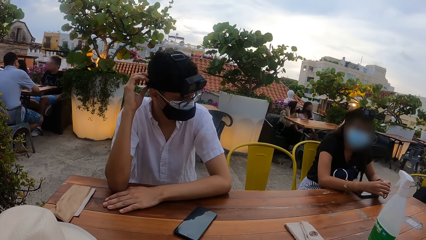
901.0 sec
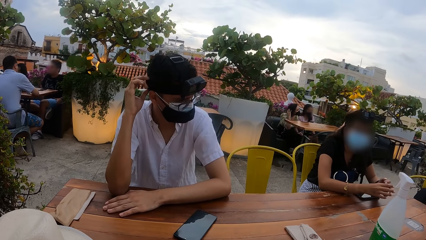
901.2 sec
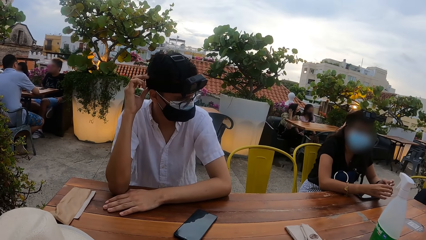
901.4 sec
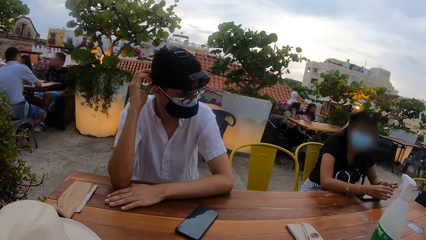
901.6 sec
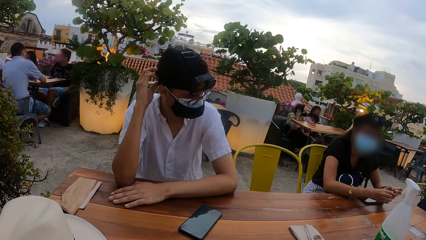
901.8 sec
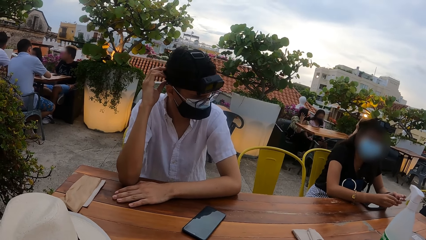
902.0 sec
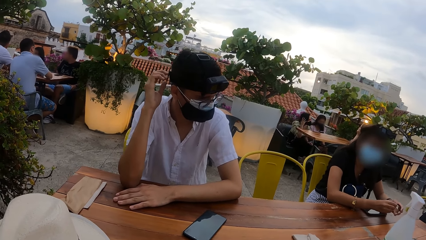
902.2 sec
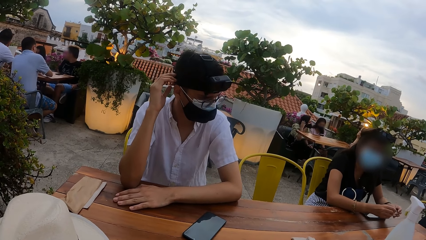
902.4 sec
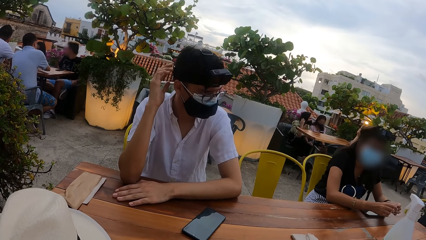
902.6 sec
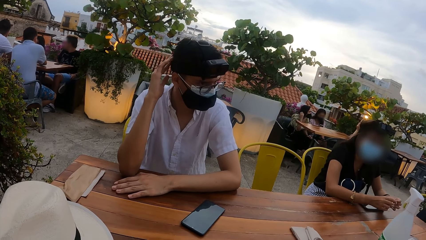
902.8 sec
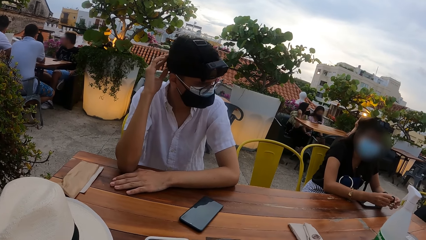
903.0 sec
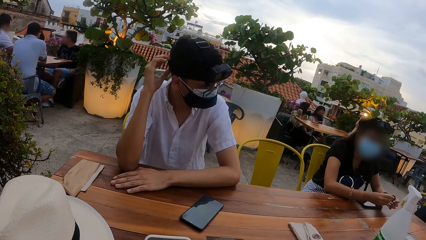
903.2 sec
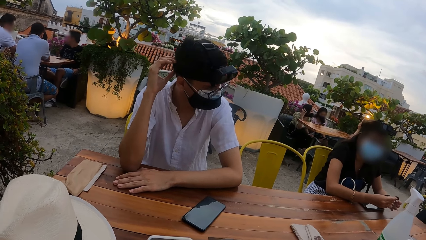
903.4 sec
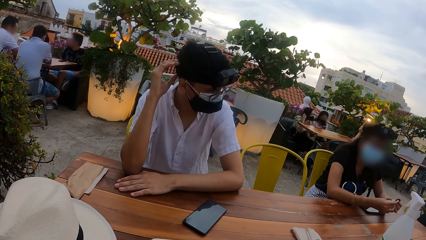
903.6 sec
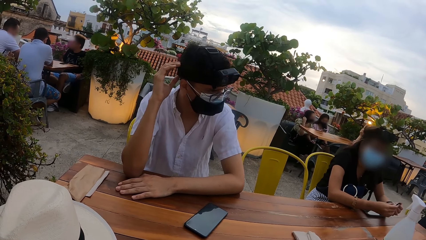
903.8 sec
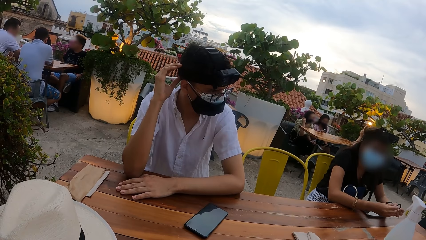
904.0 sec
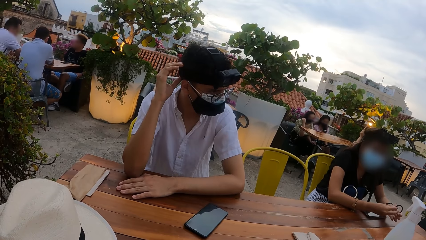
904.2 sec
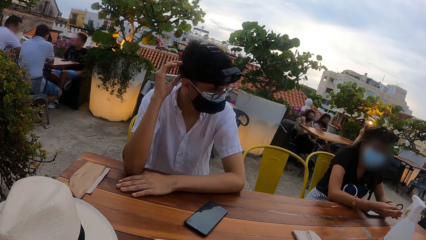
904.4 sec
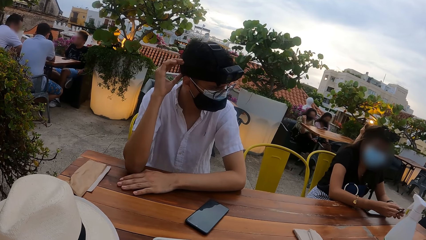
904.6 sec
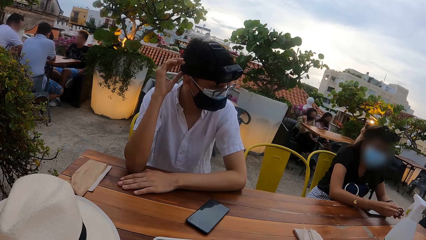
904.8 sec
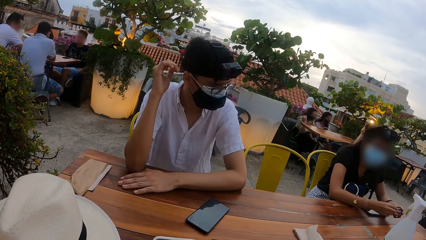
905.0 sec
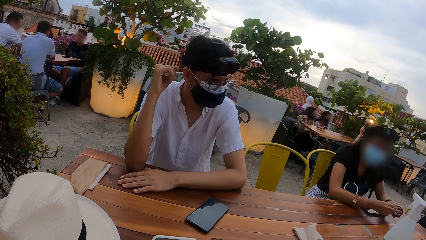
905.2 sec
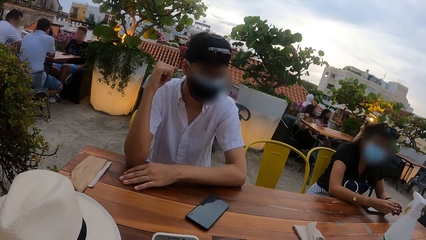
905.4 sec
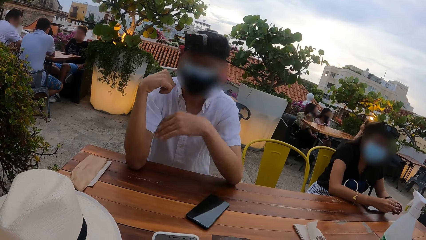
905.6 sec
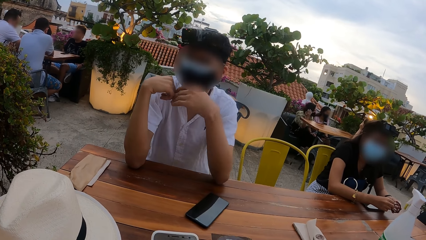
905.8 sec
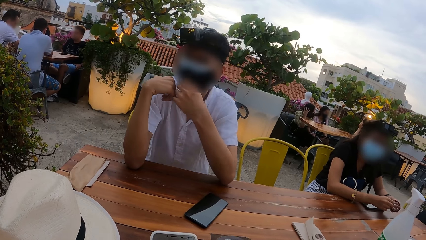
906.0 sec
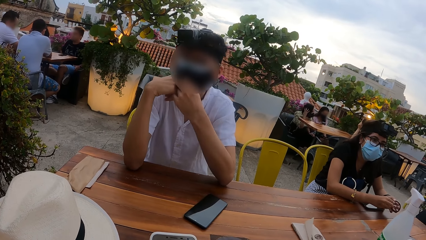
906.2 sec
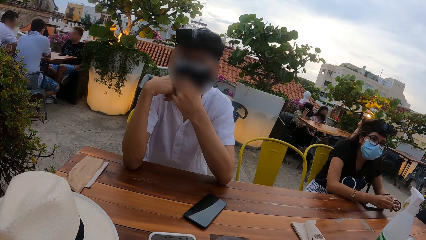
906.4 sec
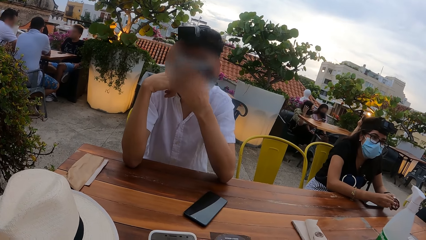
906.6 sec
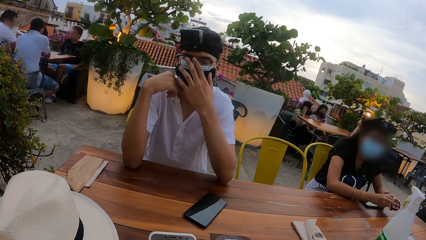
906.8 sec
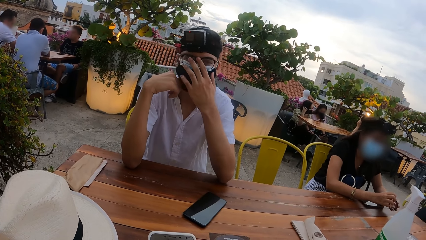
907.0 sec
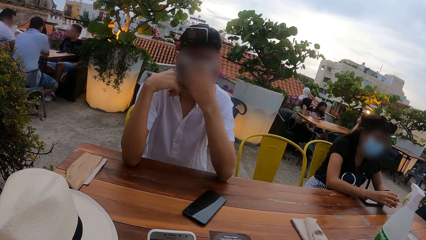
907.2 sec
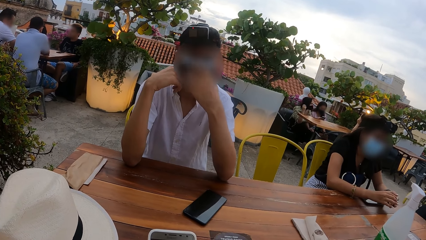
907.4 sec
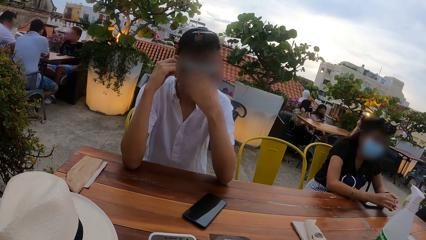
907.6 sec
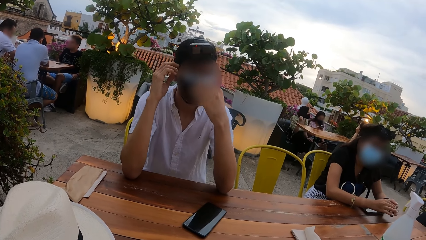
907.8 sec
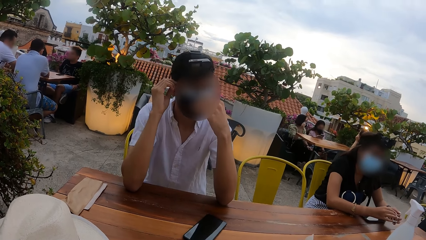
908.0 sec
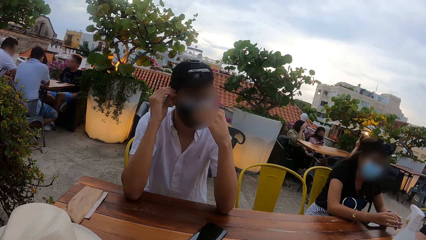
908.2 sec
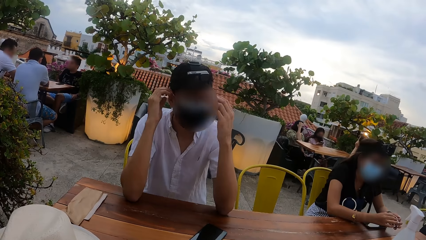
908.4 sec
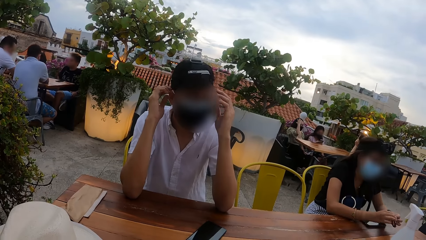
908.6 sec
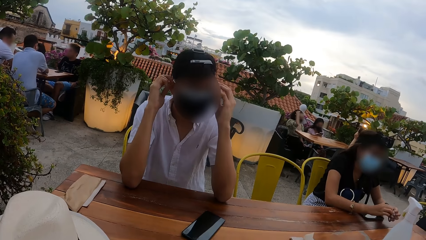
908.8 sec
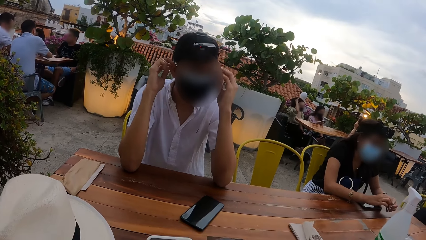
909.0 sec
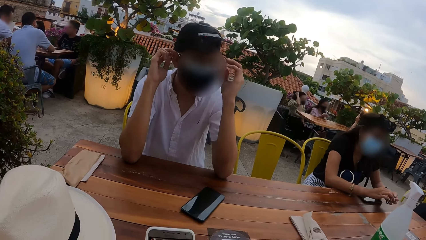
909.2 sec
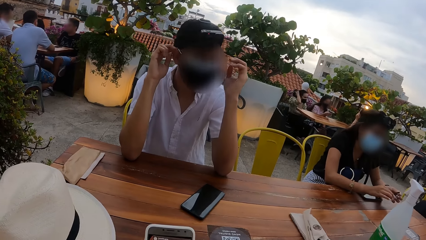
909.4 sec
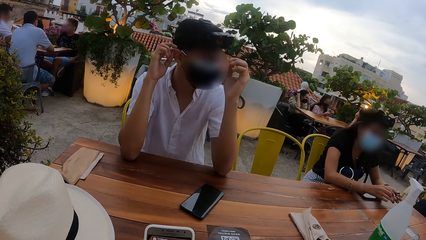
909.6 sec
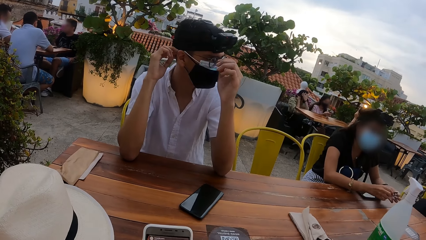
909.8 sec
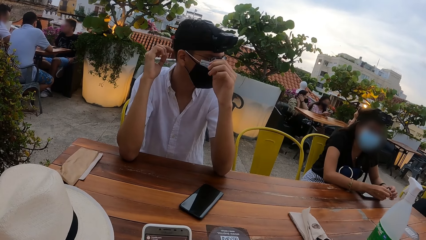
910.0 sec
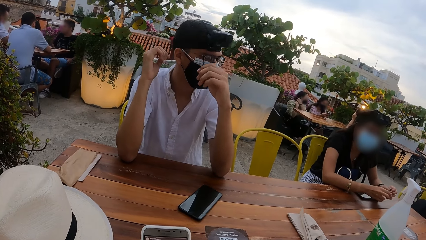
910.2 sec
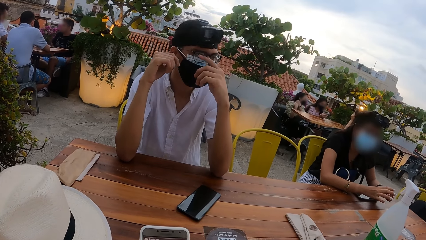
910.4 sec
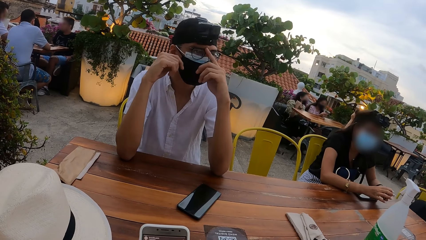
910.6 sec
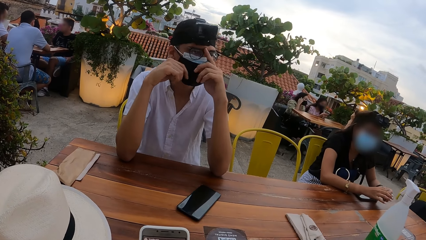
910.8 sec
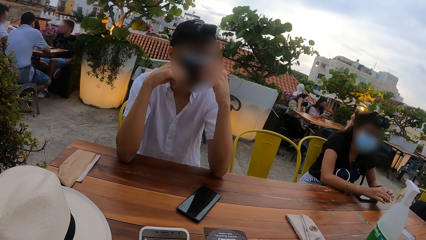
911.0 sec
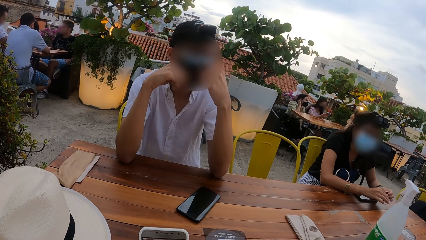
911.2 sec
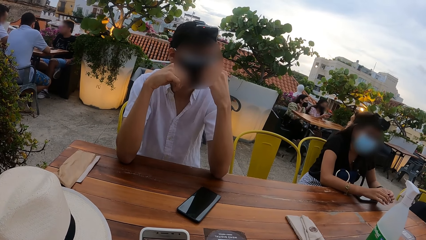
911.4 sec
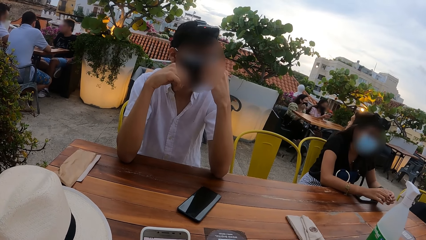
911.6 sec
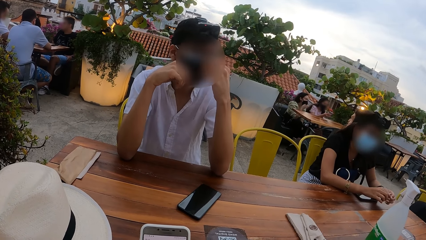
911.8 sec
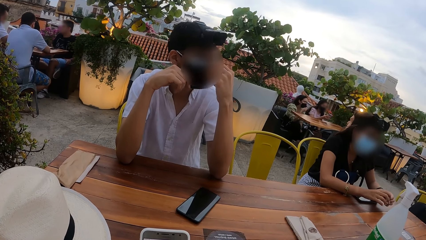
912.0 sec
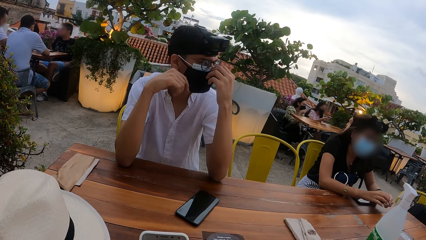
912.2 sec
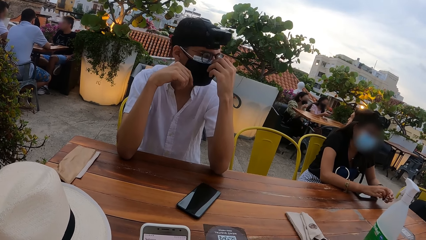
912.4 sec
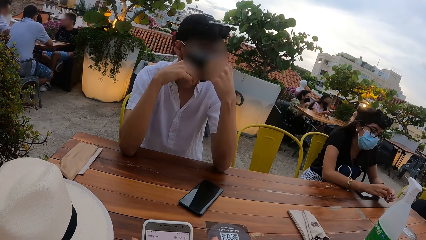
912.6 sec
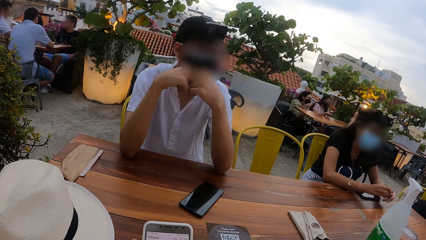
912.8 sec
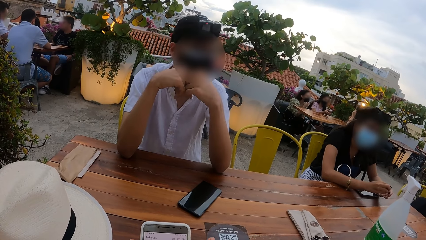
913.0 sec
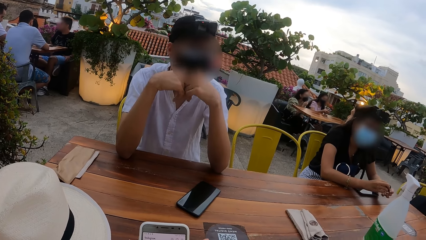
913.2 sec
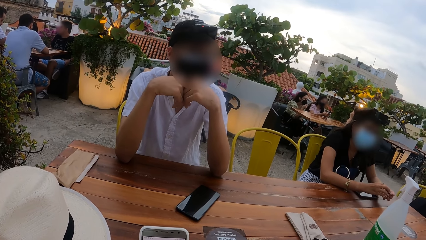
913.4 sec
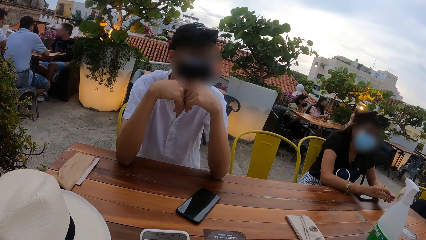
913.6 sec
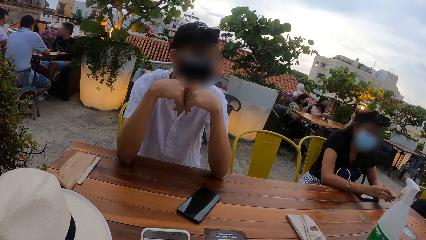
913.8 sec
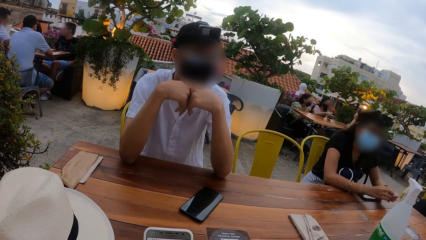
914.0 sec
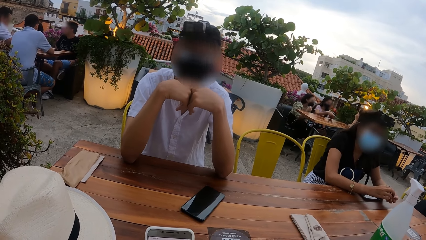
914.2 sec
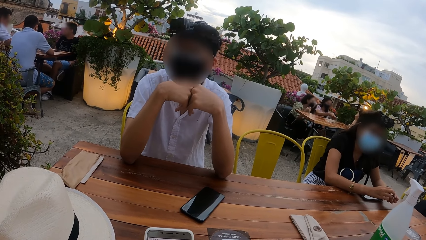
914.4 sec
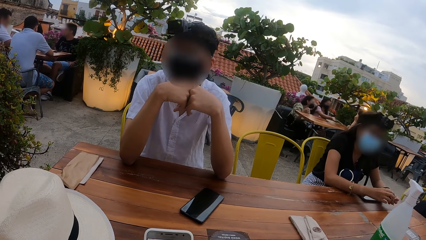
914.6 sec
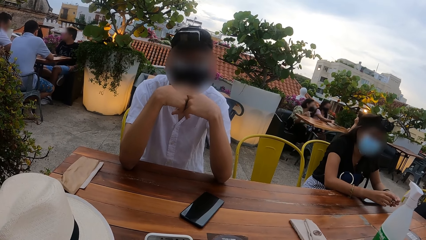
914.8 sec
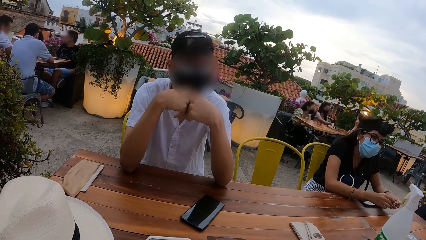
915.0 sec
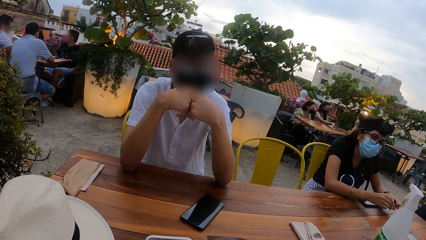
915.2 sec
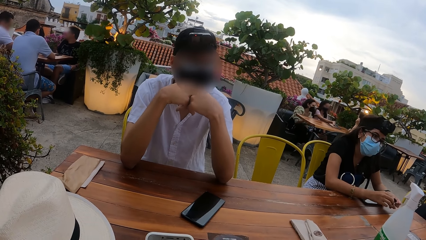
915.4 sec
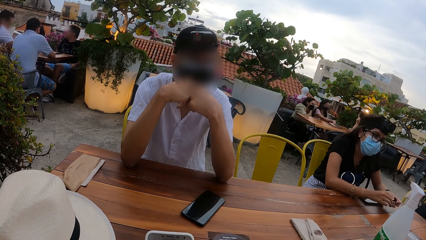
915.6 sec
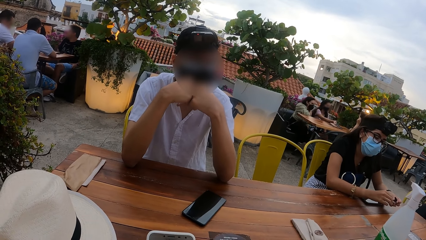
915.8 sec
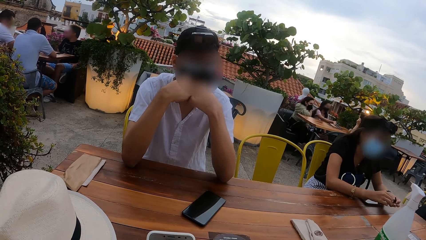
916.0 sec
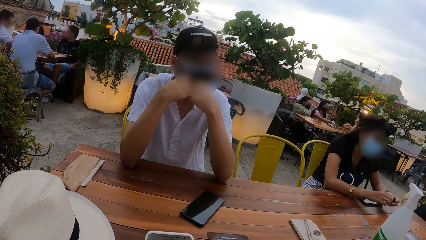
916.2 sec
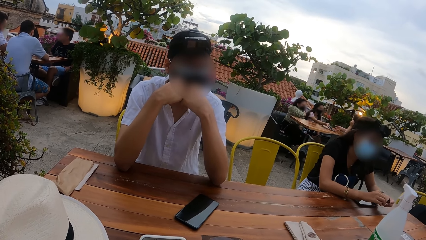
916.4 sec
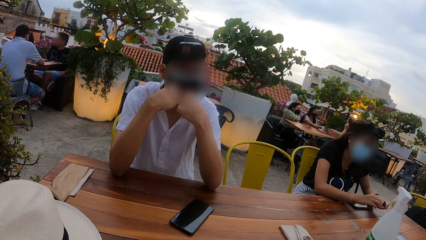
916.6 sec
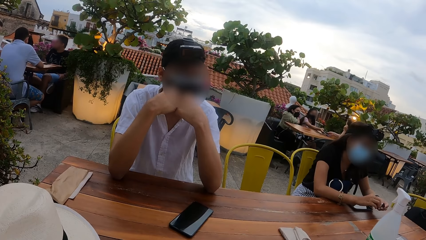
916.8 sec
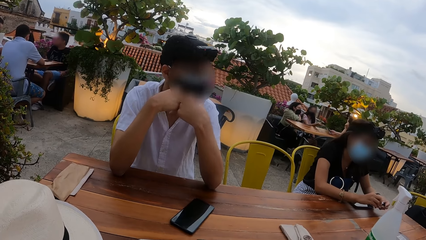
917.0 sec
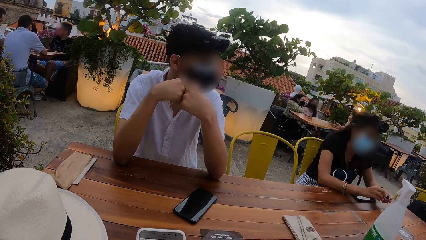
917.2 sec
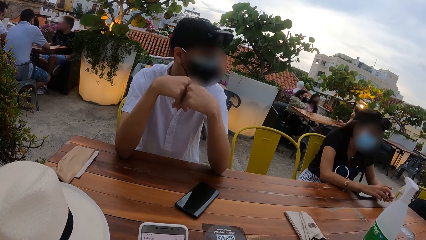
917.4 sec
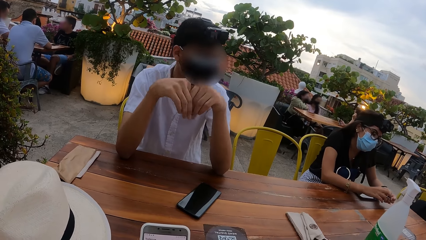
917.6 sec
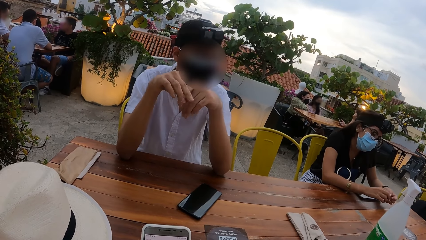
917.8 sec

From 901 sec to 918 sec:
The man adjusts the nose mask on his face with his left hand. The man adjusts a pair of glasses on his face with his left hand. The man adjusts the nose mask strap on his right ear with his right hand. The man adjusts the nose mask on his face with his left hand. The man adjusts the nose mask straps on his ears with his hands. The man adjusts the pair of glasses on his face with his left hand. The man adjusts the nose mask on his face with his left hand.
